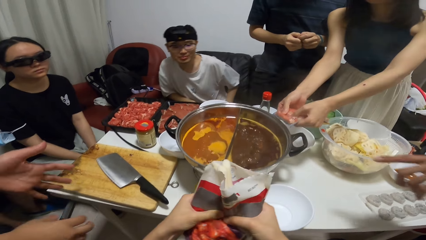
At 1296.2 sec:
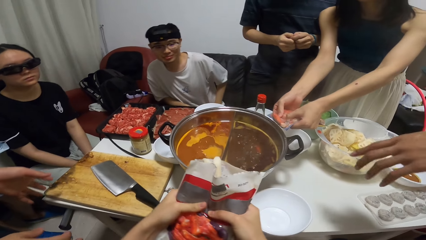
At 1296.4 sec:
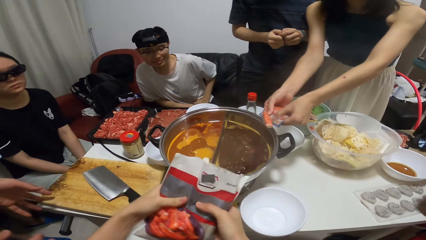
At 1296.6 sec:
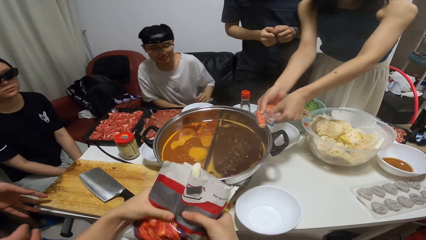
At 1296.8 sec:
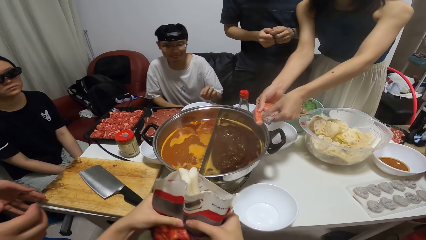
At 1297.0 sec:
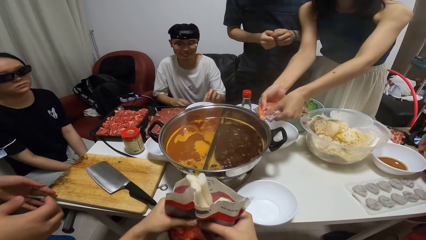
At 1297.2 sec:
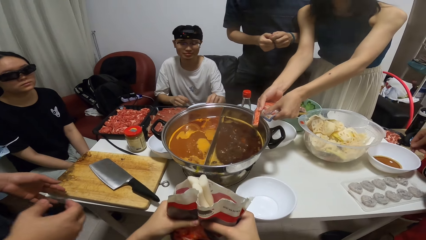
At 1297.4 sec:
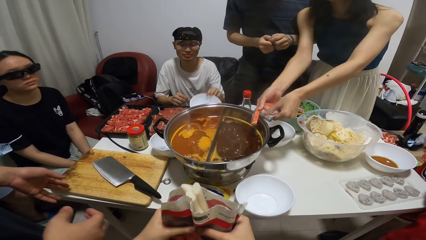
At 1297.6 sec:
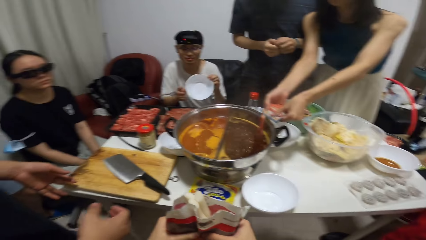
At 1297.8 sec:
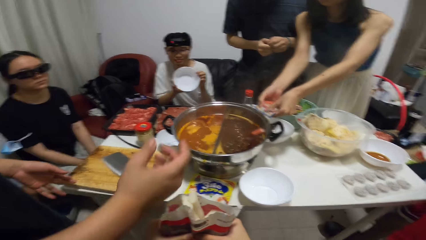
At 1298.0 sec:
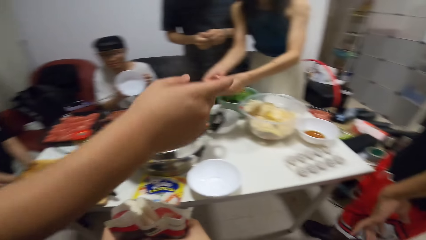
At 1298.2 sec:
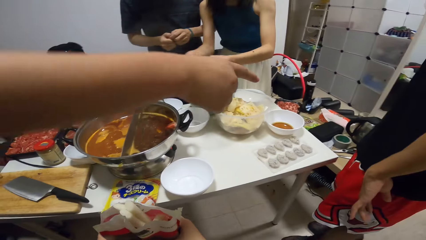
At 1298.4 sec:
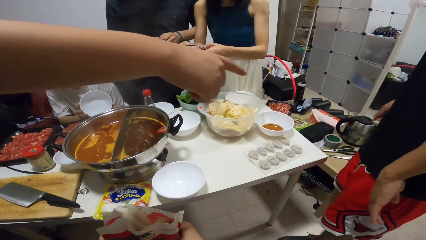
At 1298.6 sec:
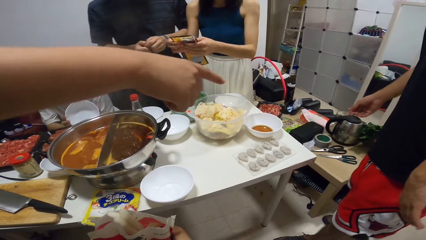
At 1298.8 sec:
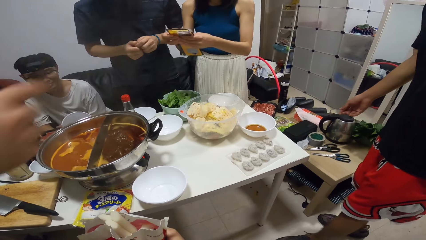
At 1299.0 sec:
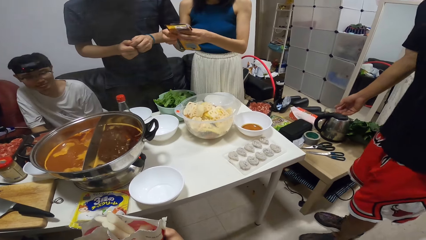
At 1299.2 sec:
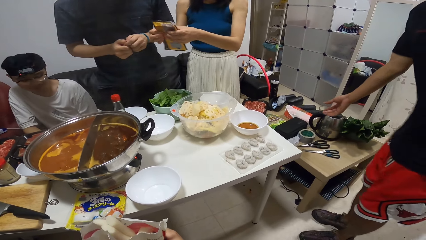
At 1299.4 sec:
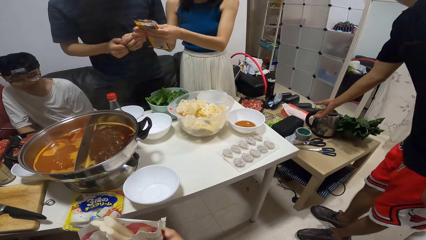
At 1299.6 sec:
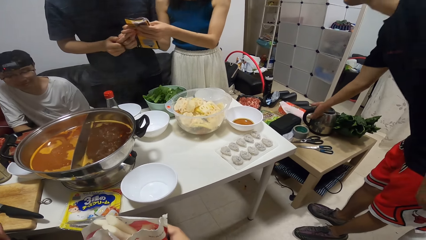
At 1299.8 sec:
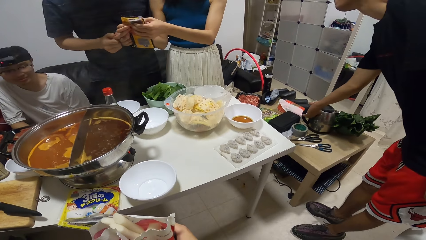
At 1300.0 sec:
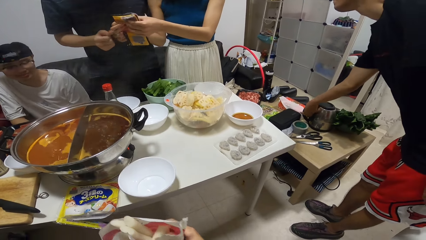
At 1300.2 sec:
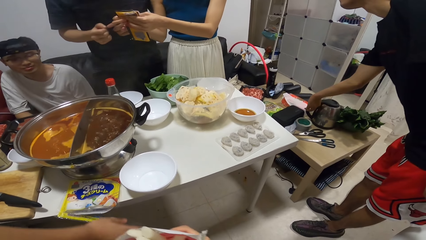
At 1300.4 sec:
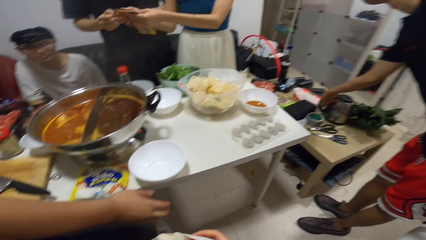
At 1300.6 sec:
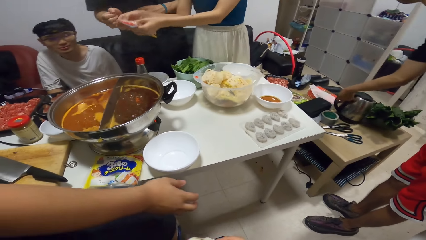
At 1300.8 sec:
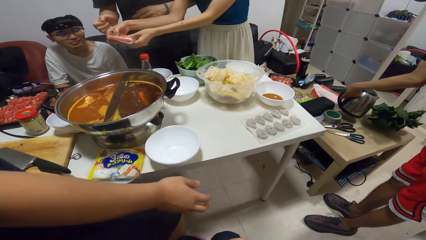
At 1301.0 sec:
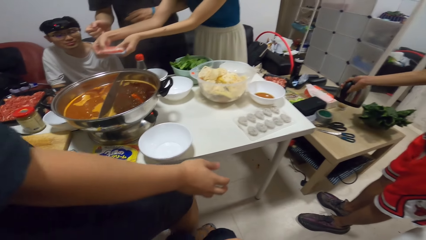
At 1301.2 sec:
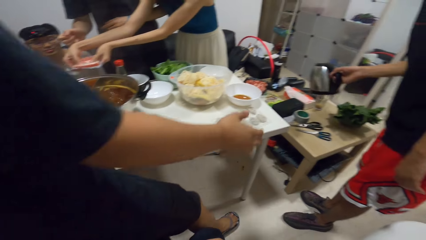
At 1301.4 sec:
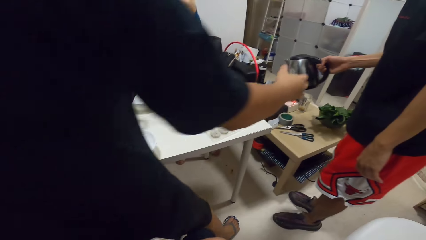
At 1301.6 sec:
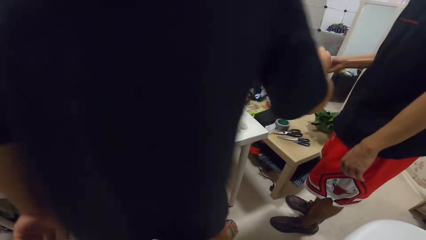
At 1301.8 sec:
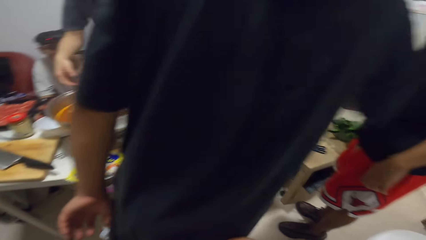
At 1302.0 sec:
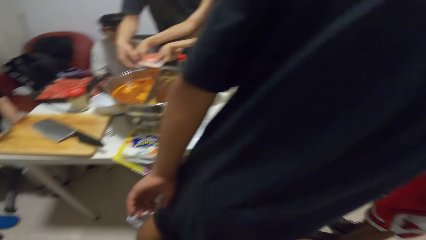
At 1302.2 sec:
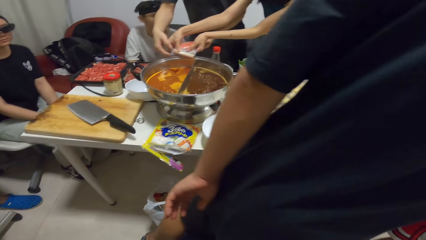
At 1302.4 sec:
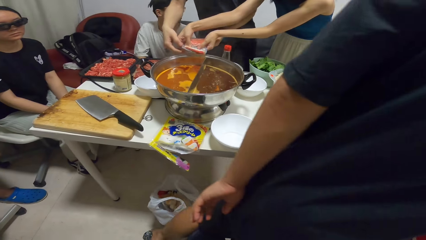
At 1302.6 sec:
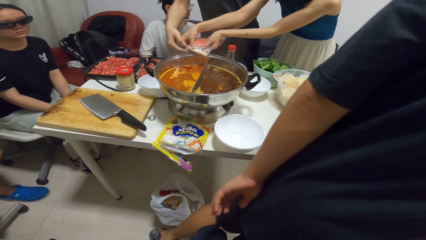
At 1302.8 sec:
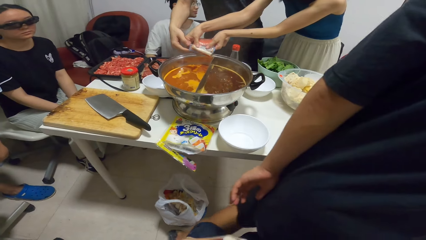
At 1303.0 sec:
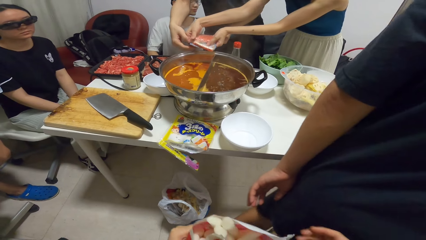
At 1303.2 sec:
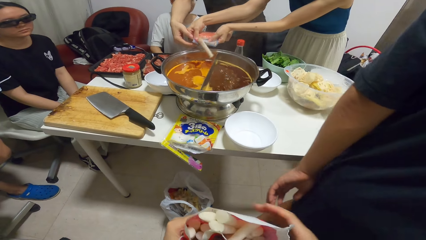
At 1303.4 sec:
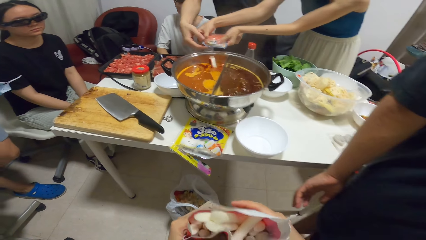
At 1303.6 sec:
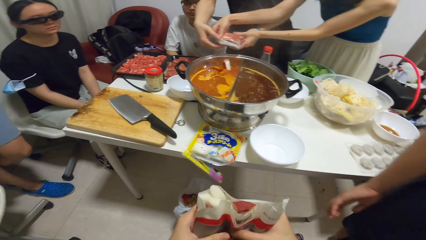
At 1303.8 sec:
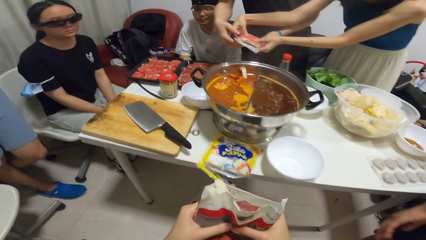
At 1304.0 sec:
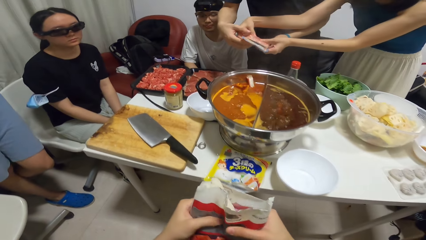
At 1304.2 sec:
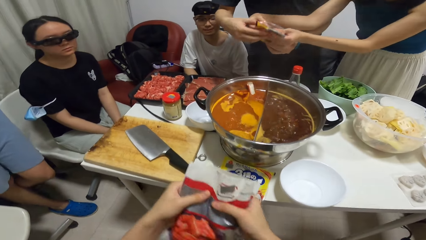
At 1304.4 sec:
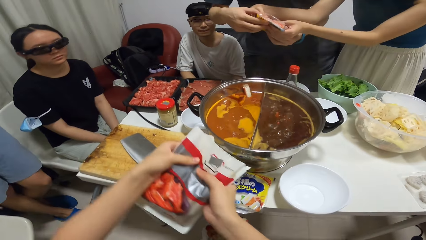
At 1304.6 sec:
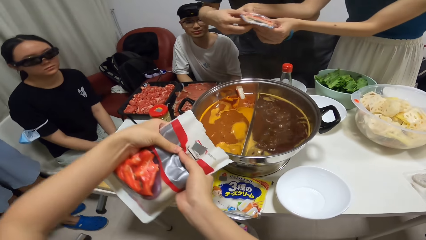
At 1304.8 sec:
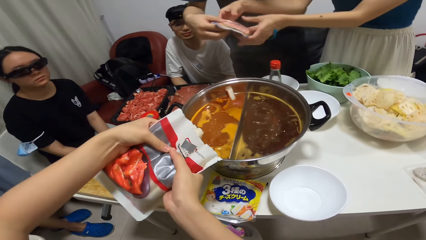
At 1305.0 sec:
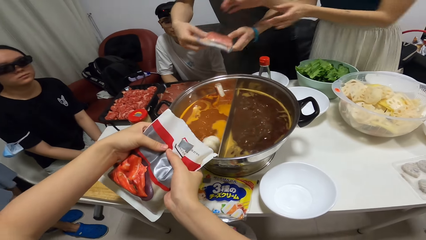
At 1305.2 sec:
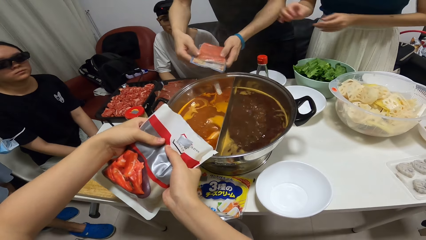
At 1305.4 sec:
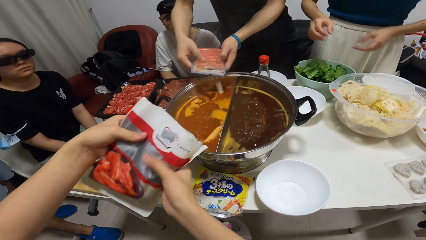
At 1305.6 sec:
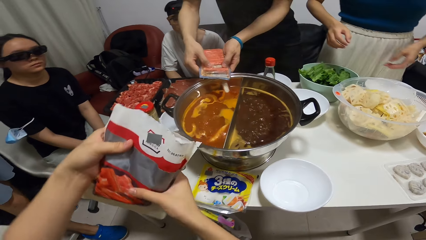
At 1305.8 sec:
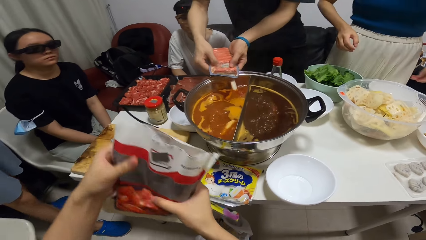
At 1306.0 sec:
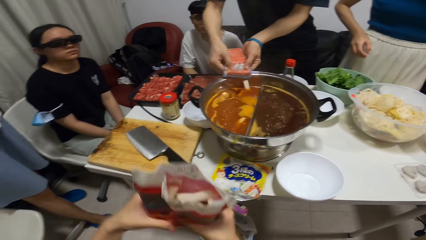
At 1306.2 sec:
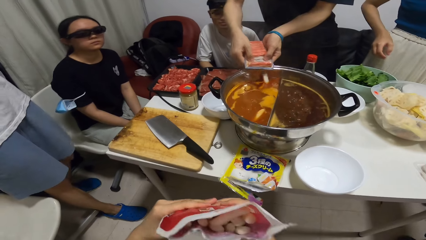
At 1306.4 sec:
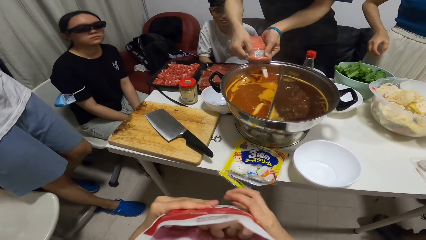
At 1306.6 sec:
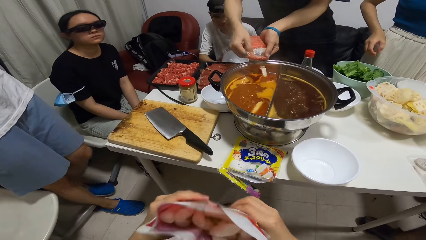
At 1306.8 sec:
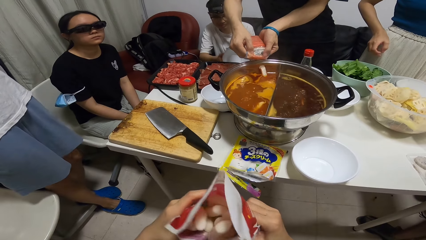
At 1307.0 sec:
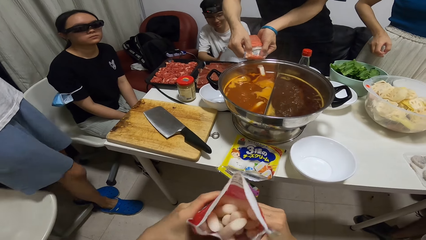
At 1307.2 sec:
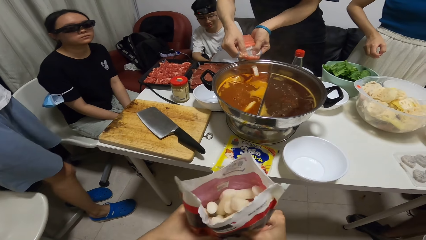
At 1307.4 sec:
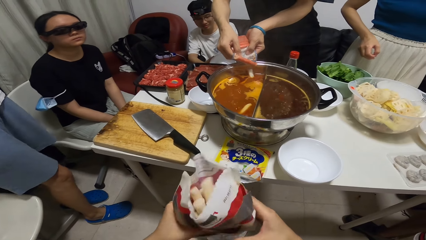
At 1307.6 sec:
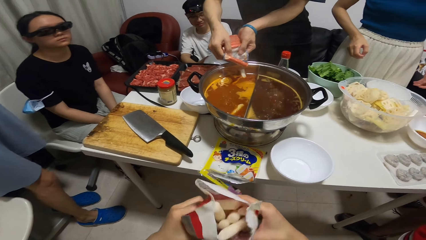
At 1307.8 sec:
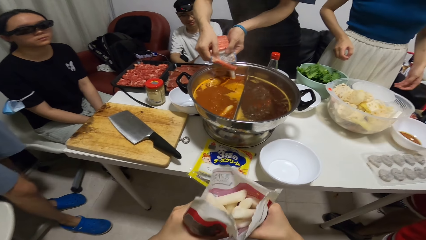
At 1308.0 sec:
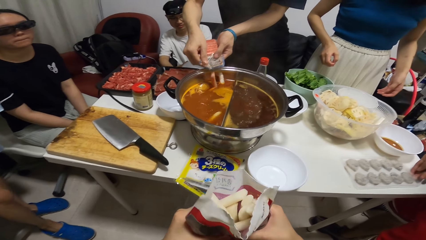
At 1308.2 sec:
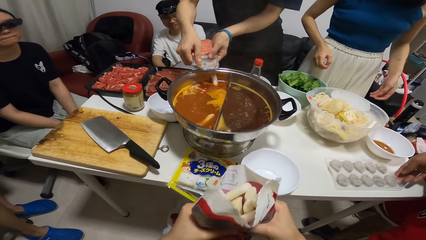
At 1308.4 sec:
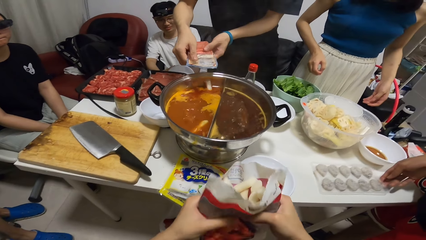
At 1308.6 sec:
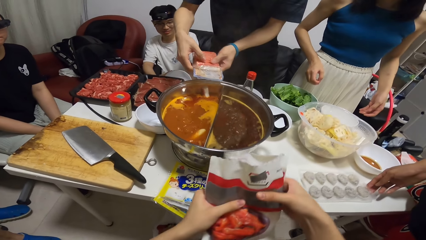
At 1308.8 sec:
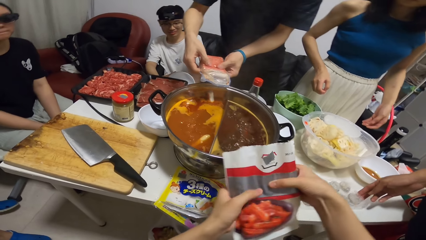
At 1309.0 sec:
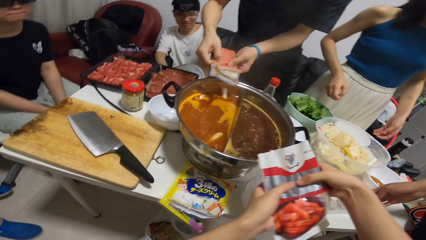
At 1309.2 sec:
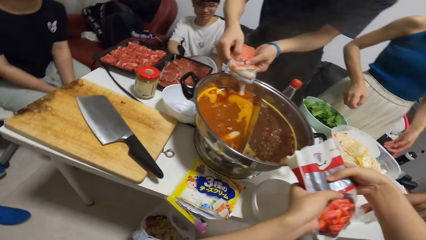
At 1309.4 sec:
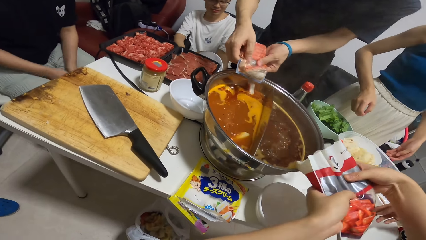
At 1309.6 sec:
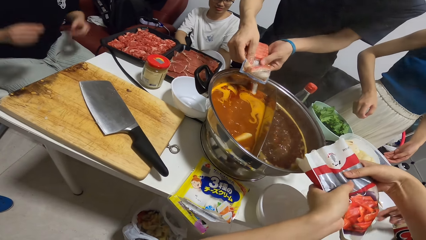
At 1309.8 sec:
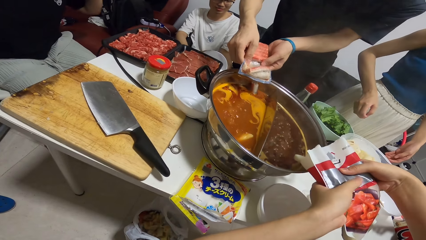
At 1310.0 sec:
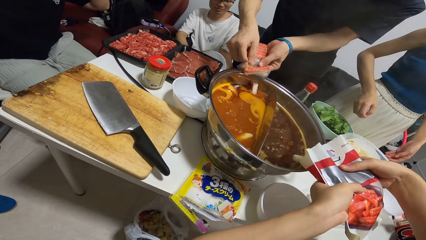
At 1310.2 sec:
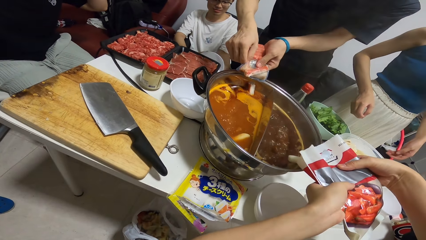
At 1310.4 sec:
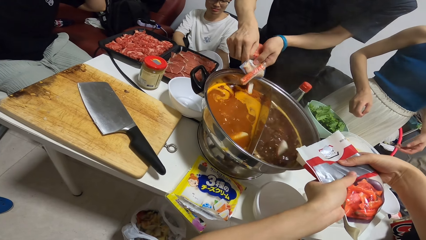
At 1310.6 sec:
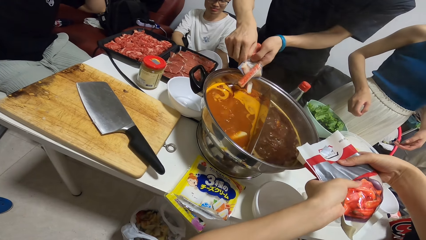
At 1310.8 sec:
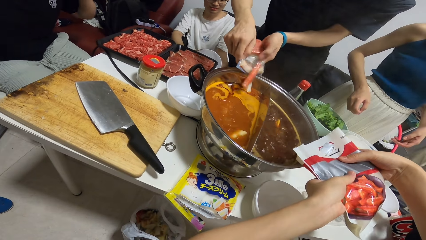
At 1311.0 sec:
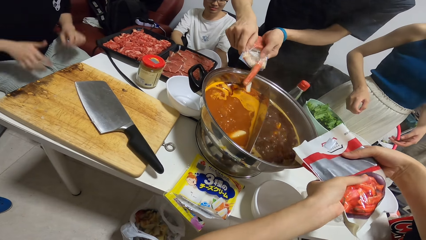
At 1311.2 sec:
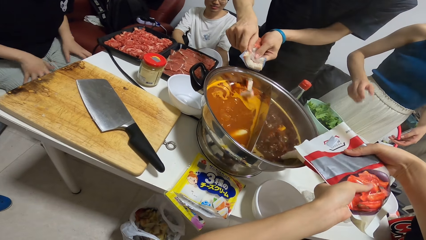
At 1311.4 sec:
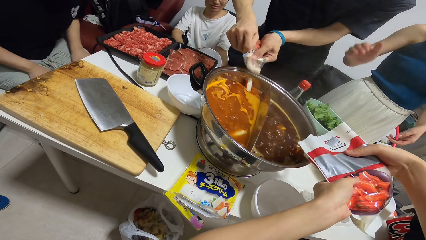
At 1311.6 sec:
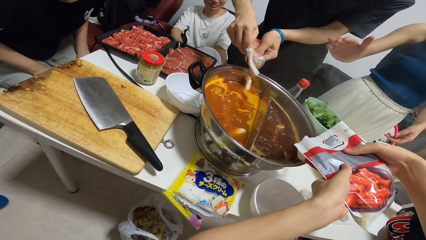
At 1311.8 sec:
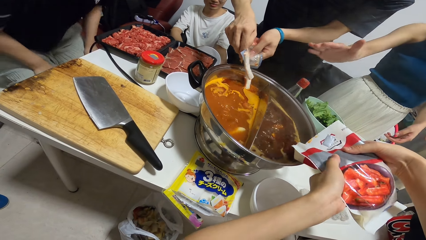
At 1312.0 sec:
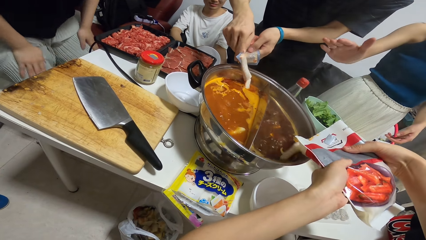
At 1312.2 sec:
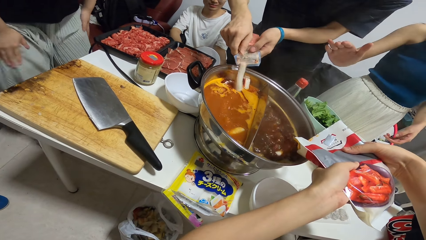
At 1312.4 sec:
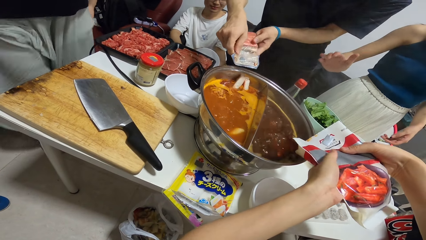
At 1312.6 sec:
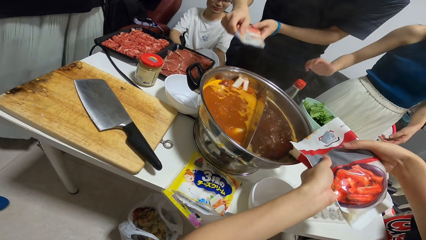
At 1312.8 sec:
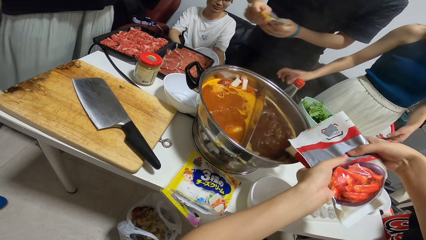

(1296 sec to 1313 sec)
A man lifts a plate on the table with both hands. Another man lifts an electric jug on a table with his right hand. A person gives another person the kettle jug. The woman passes the pack of hotdogs to a third man. The camera wearer pours food from the pack into the pot of boiling liquid. The third man puts hotdog in the pot of boiling liquid.
